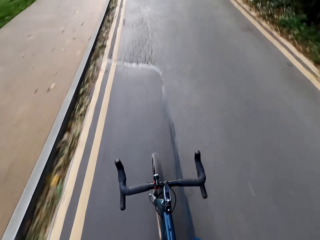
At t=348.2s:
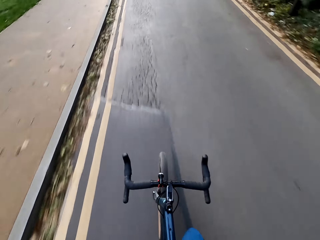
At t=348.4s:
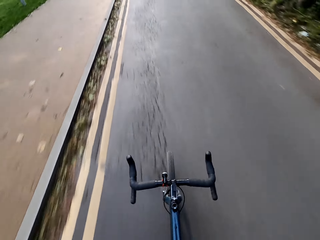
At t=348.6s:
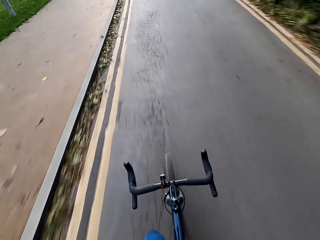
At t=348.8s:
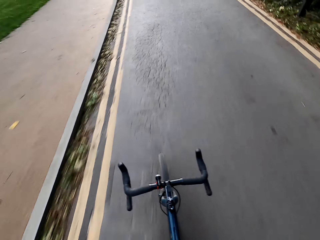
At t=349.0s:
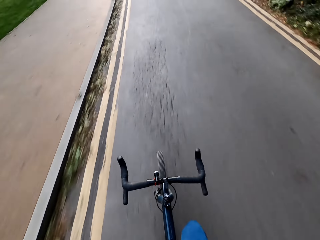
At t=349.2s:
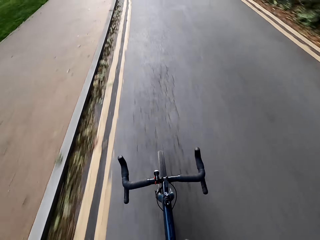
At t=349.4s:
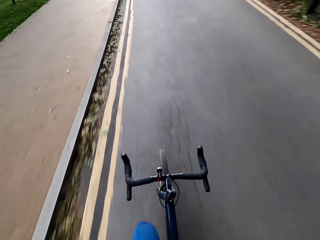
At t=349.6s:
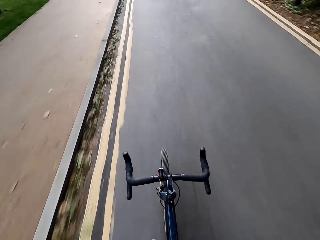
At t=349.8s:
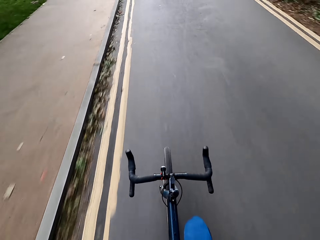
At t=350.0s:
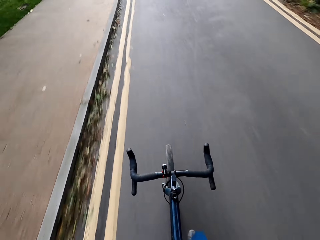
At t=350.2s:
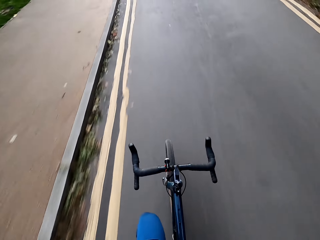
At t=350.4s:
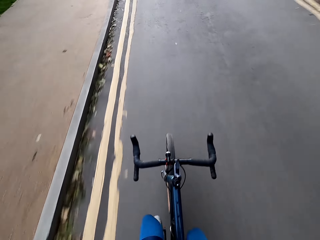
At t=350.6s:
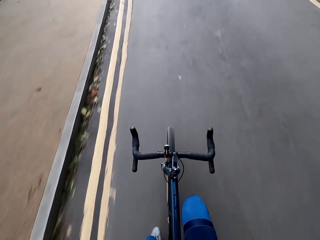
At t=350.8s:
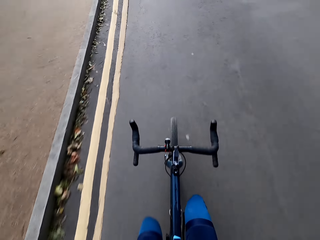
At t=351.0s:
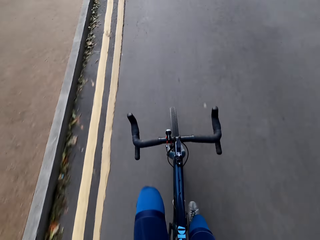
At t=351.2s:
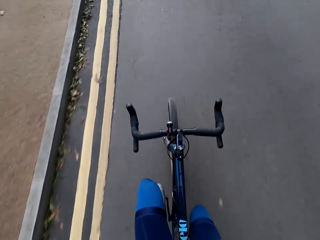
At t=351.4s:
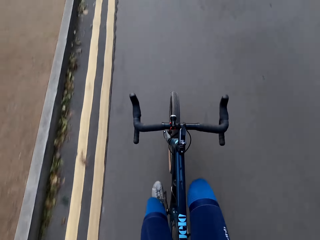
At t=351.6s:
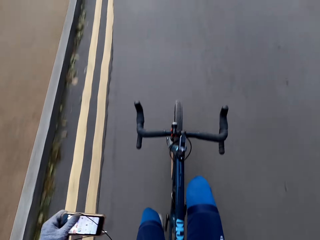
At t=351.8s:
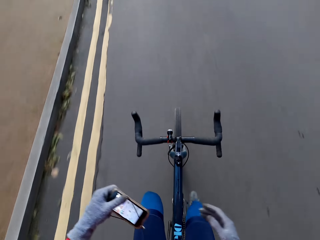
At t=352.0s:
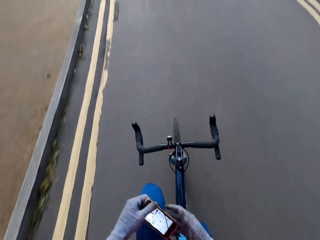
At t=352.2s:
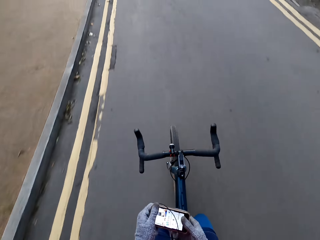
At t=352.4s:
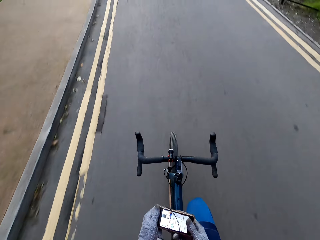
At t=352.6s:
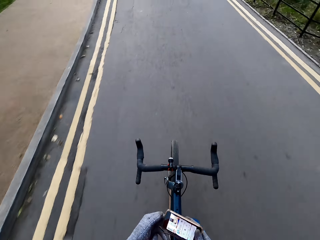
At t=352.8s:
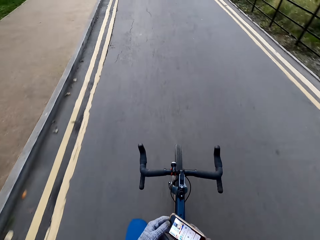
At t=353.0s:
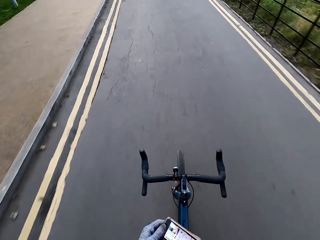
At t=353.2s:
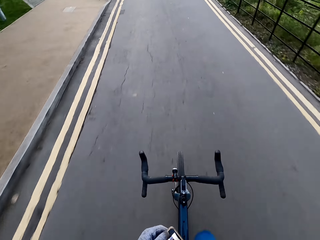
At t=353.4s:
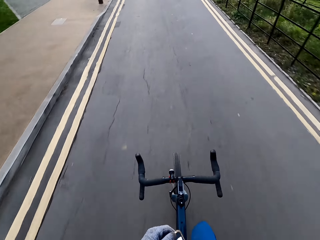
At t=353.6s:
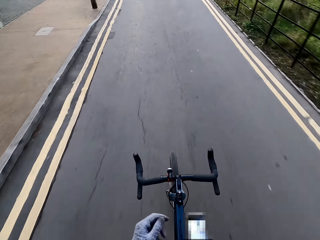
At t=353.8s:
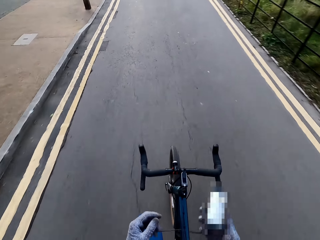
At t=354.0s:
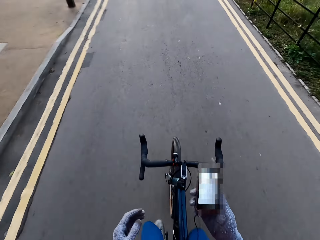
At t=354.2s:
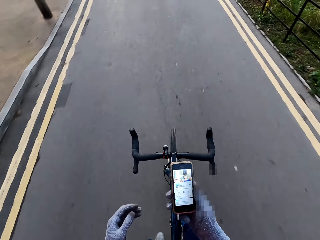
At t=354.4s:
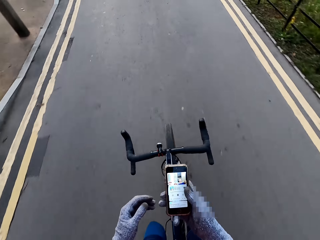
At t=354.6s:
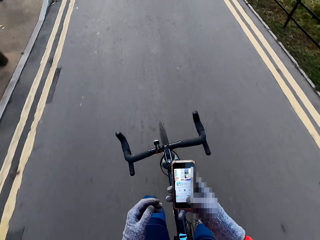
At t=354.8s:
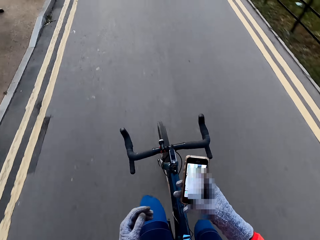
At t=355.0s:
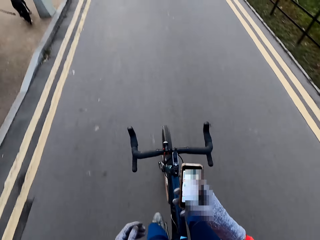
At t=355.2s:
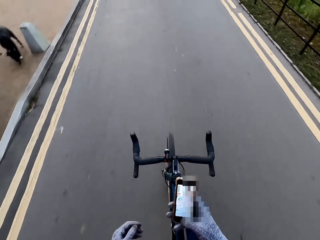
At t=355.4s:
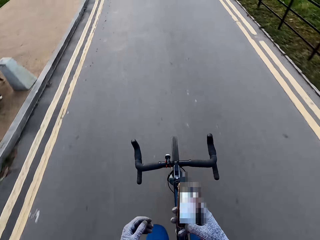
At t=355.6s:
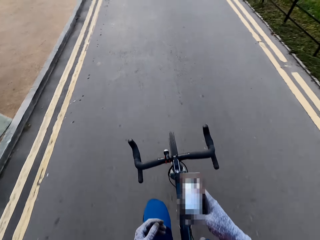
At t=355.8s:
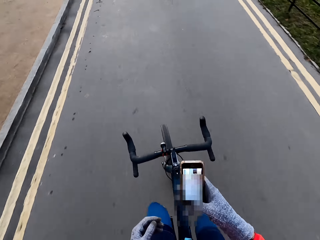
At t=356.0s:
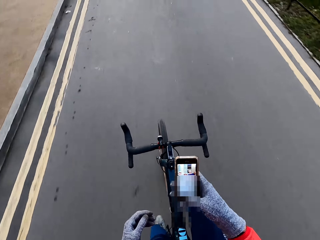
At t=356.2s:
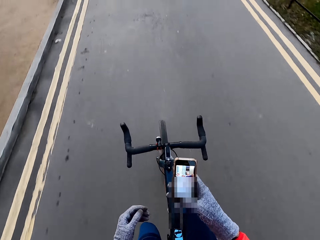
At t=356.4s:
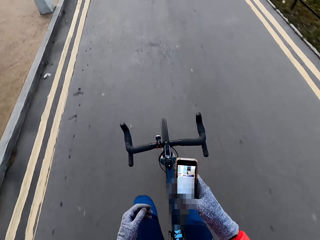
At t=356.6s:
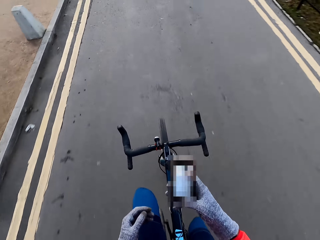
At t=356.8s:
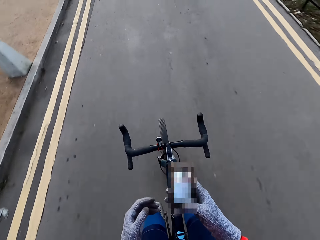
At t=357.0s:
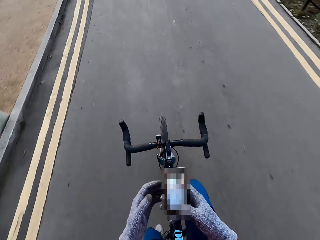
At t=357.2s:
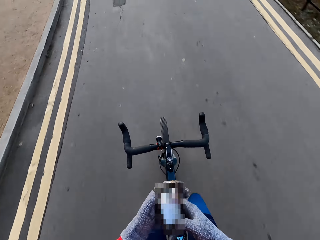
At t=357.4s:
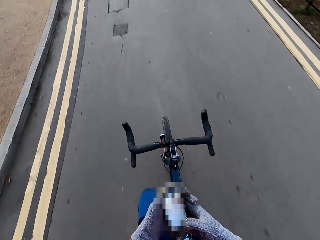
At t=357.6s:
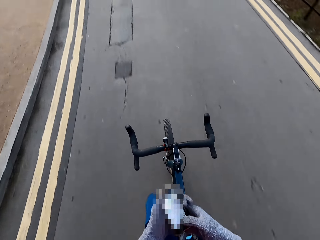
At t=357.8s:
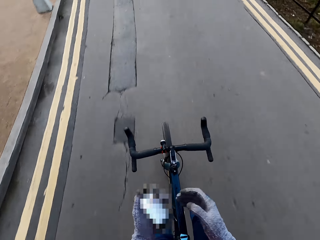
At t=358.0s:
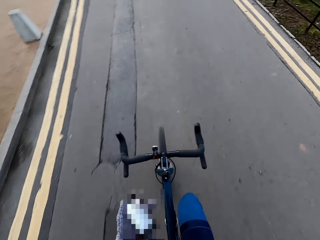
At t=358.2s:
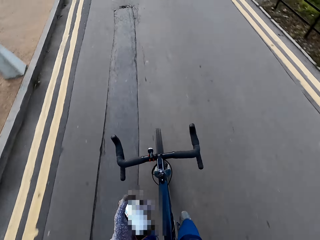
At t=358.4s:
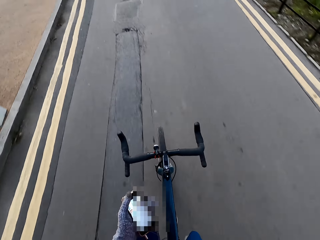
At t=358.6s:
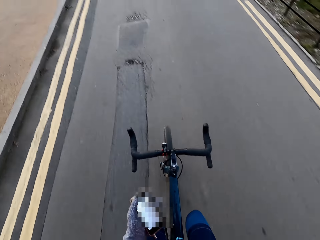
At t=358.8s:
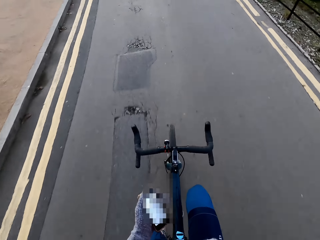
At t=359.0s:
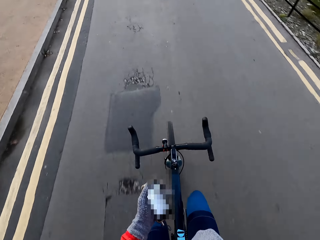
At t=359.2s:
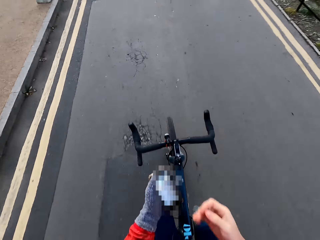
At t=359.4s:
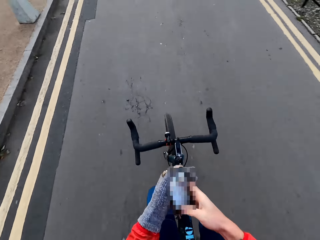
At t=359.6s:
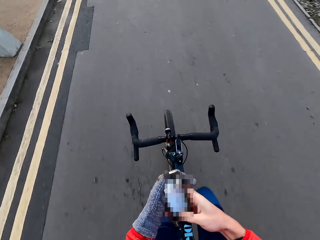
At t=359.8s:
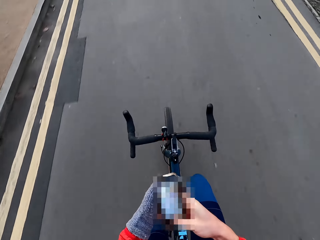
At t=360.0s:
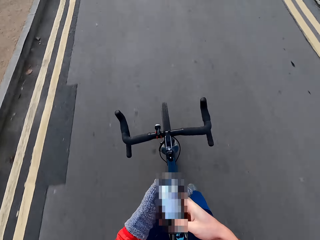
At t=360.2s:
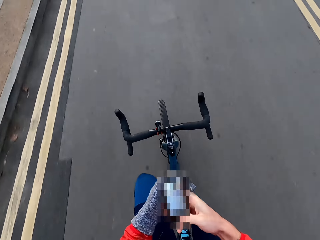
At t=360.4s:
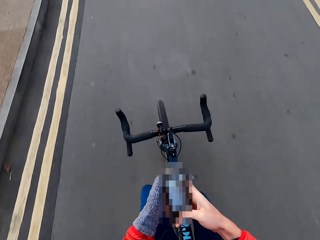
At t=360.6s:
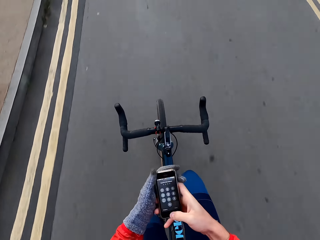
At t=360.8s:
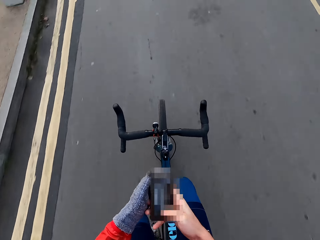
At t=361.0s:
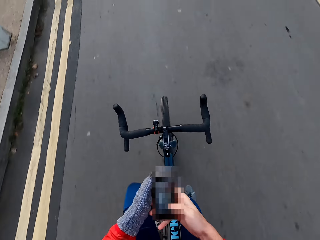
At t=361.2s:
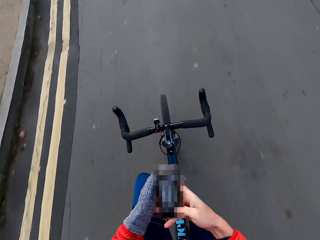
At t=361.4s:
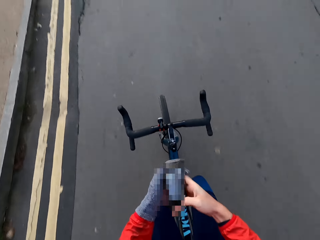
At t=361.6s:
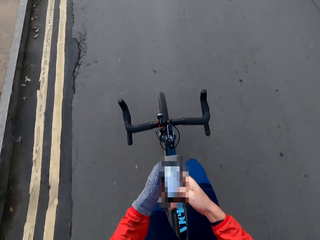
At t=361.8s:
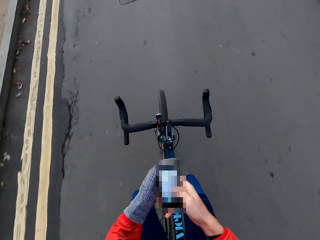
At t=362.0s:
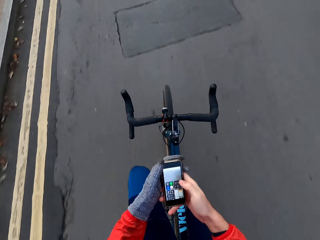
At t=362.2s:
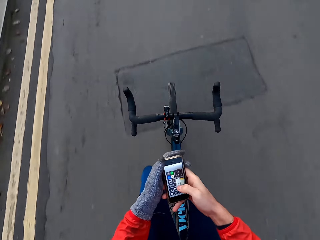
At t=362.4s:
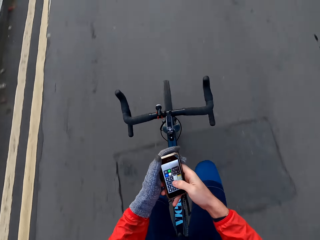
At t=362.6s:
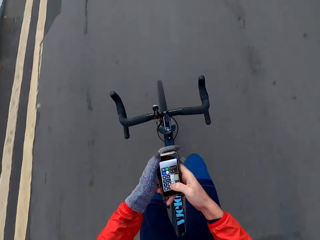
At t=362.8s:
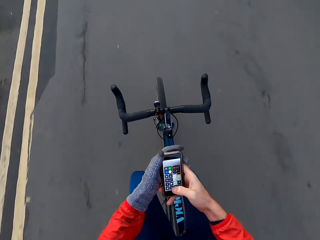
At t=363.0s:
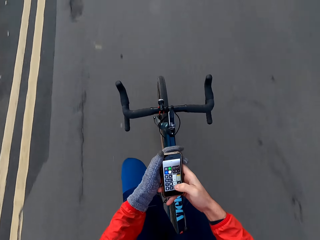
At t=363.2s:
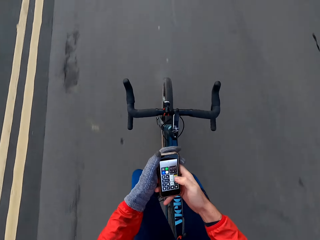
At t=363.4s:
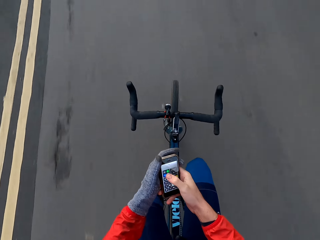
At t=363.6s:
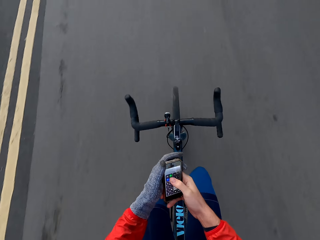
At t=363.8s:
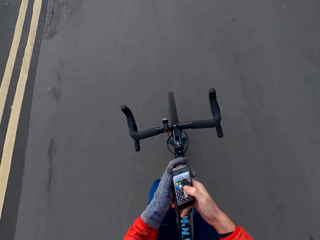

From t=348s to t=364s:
The camera wearer removes a phone from his pocket with his left hand. He holds the phone with both hands. He operates the phone in his right hand. He scrolls the phone. He passes the phone from his right hand to his left hand. He removes the glove in his right hand with his jaw. He operates the phone in both hands.

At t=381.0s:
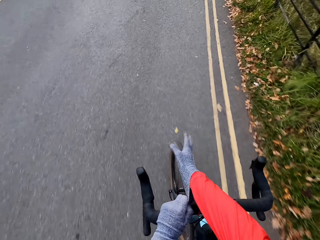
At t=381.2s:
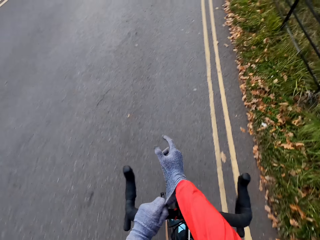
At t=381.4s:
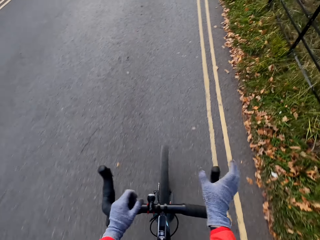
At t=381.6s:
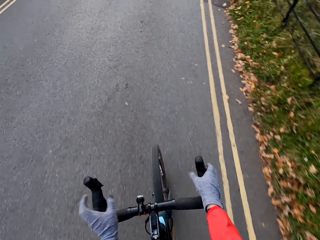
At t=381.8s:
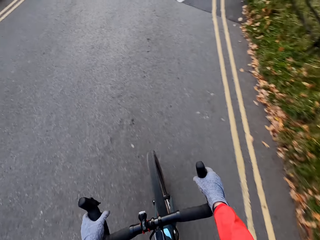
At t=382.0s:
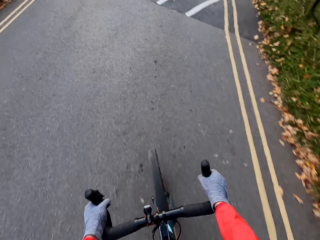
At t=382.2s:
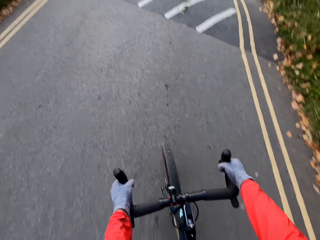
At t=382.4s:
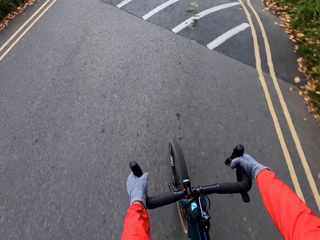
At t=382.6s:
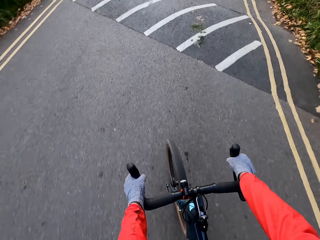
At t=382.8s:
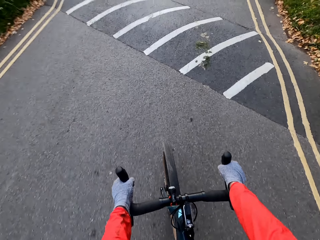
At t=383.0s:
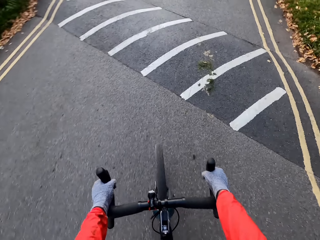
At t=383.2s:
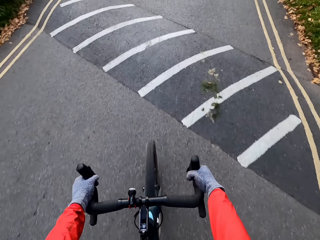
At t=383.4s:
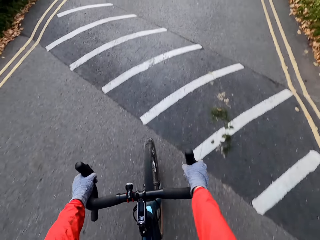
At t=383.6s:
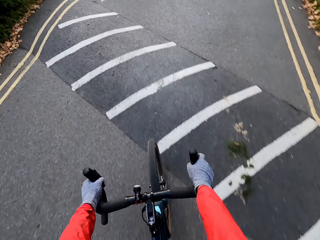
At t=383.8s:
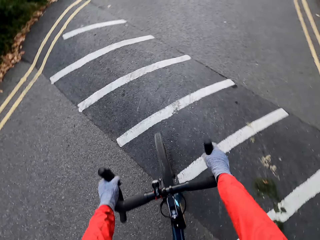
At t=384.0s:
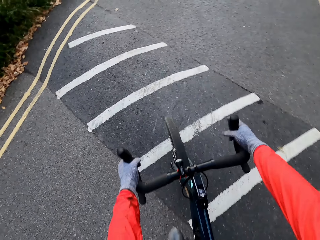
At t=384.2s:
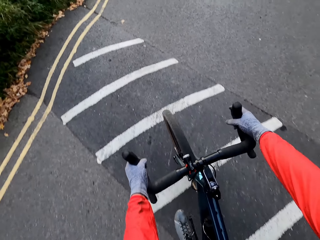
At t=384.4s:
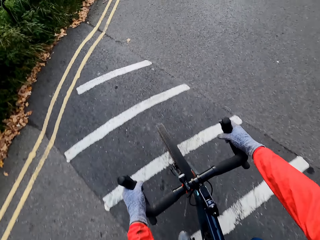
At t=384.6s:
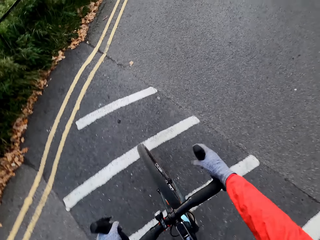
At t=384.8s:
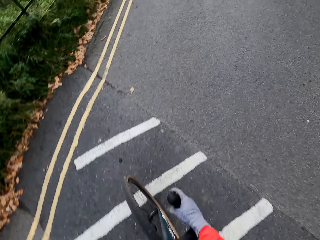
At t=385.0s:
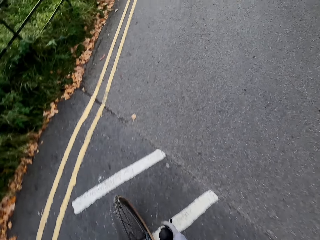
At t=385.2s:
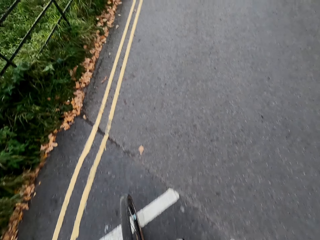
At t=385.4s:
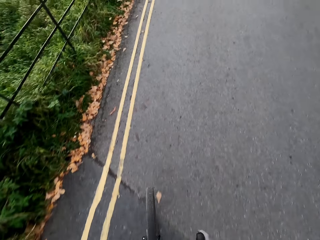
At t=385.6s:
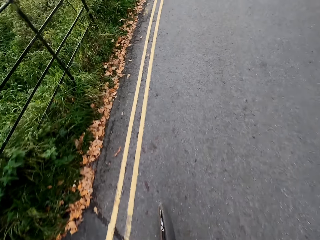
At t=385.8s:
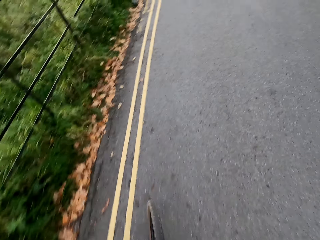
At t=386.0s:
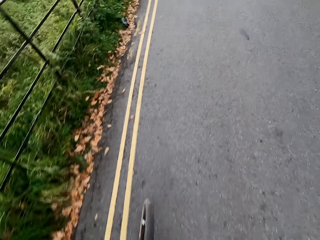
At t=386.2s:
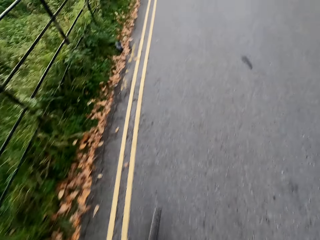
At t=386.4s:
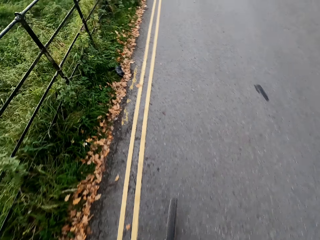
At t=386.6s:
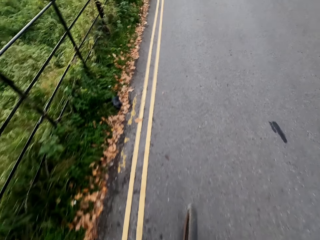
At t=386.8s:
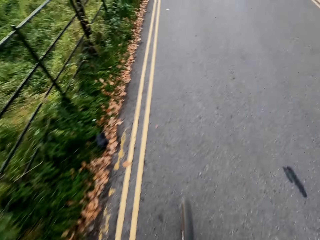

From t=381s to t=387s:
The camera wearer rides the bicycle with both hands on the handlebar.
